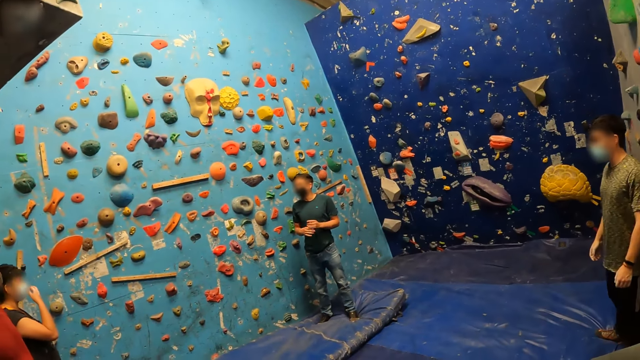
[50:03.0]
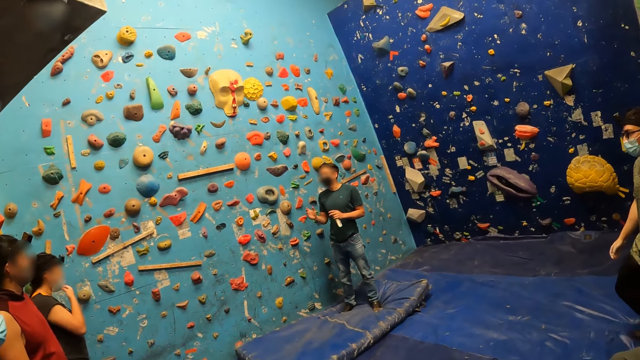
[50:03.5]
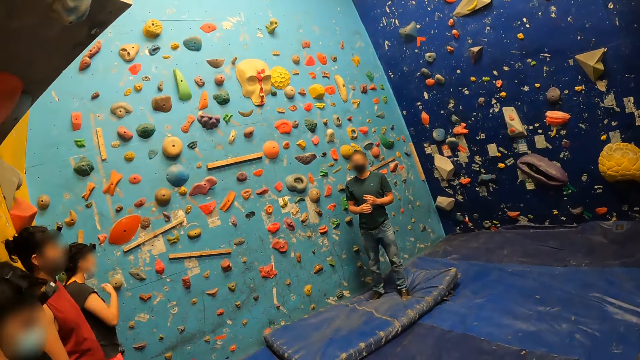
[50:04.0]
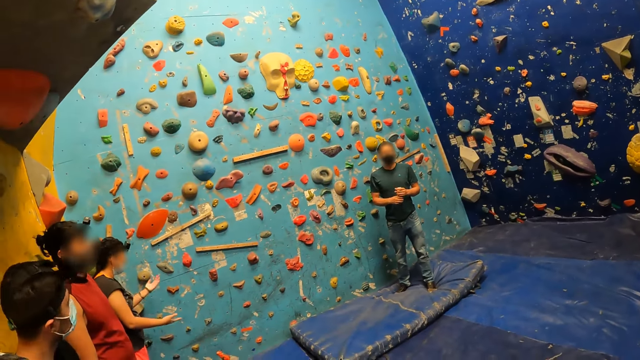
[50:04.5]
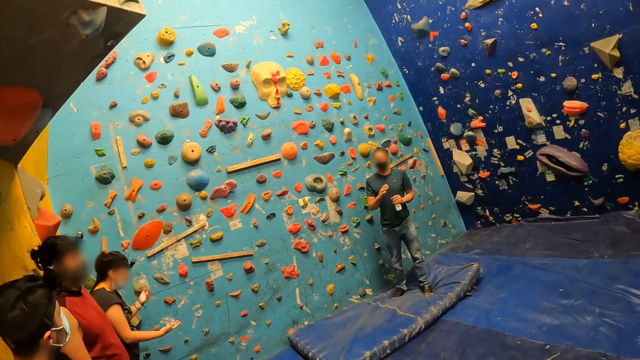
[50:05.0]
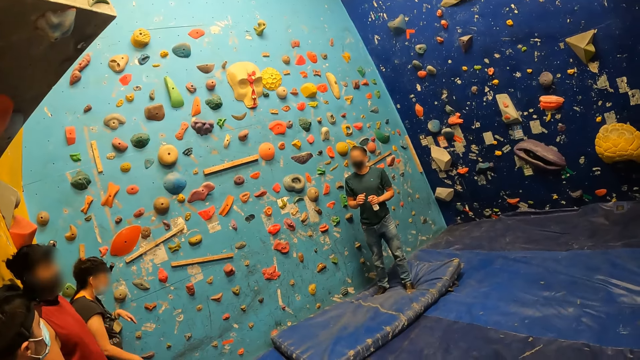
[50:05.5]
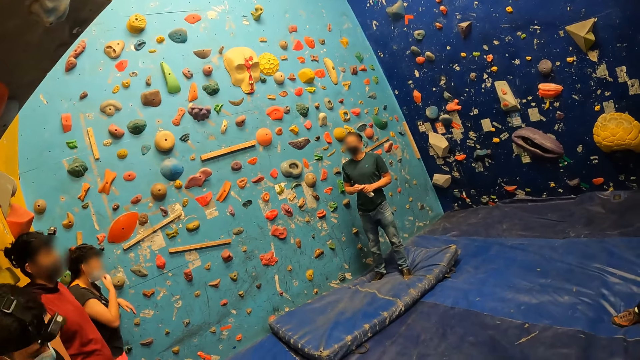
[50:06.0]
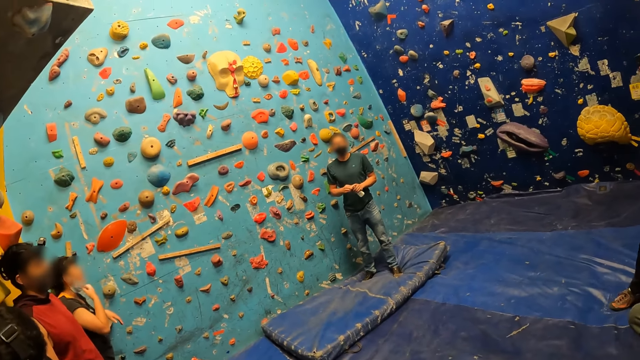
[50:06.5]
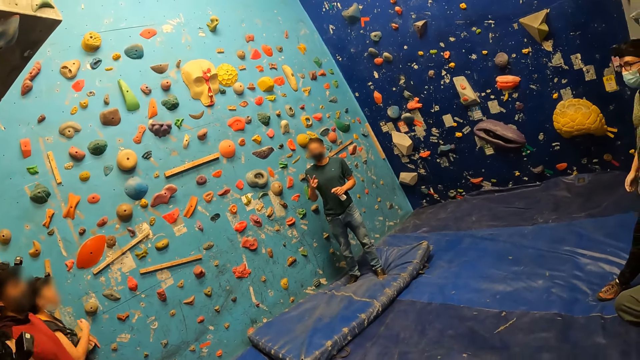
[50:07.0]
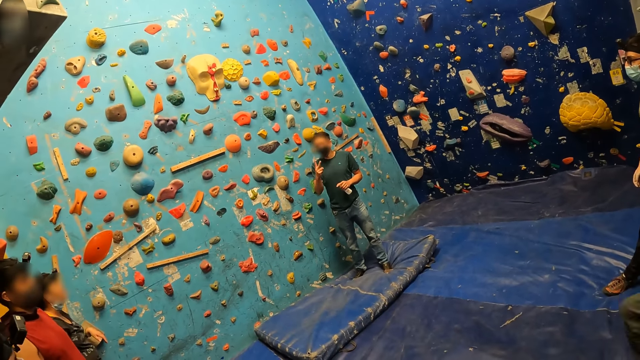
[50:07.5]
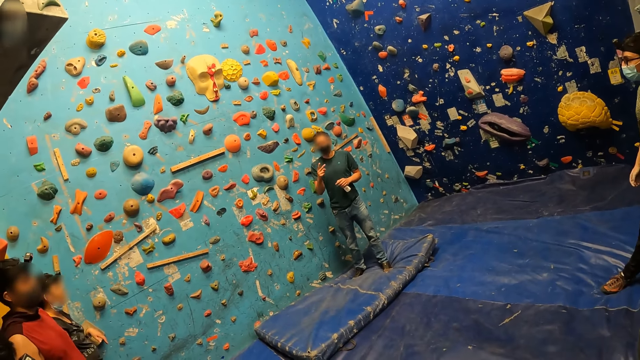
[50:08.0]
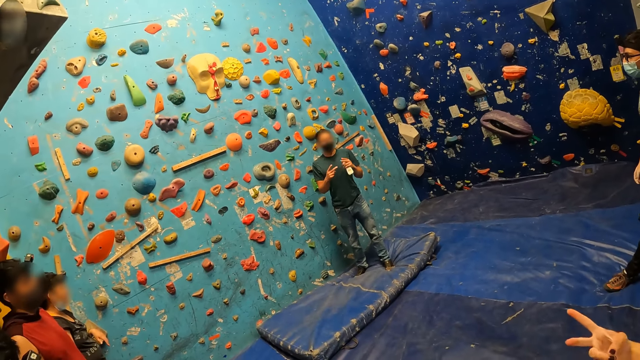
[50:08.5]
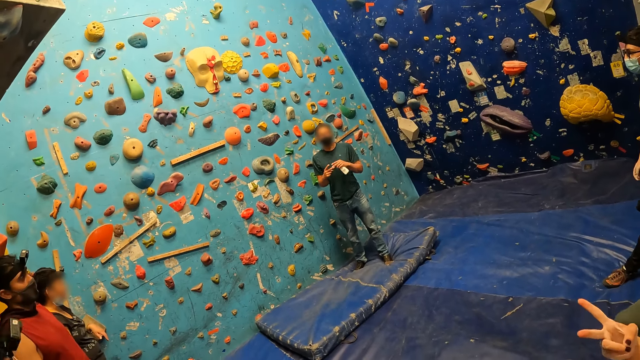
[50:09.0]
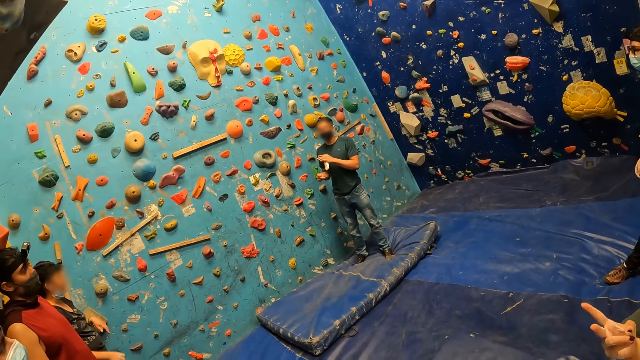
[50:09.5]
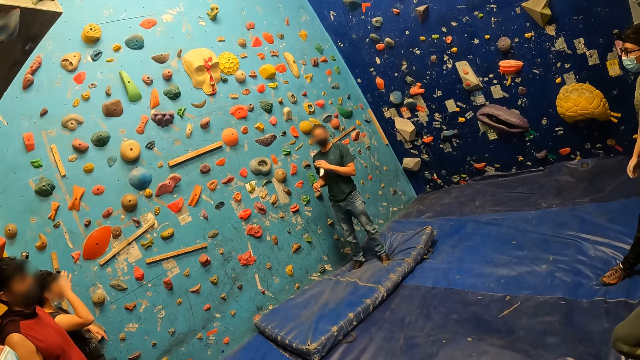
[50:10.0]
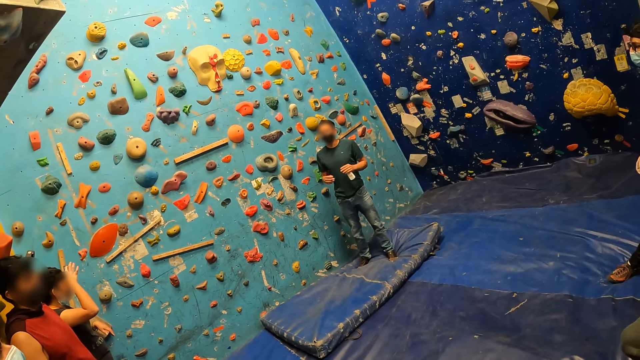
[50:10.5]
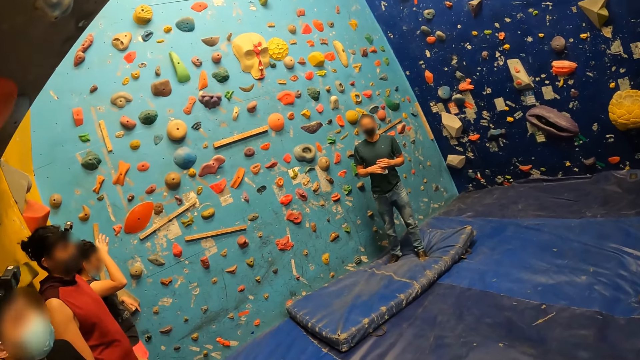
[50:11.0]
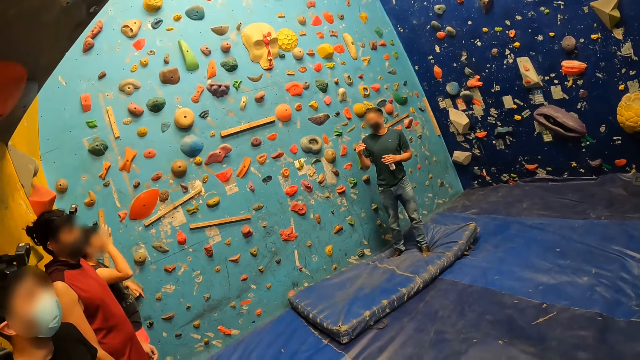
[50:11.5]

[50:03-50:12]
The man passes the bottle of hand sanitizer from his right hand to his left hand. He holds the bottle of hand sanitizer in both hands. He holds the bottle of hand sanitizer in his left hand.

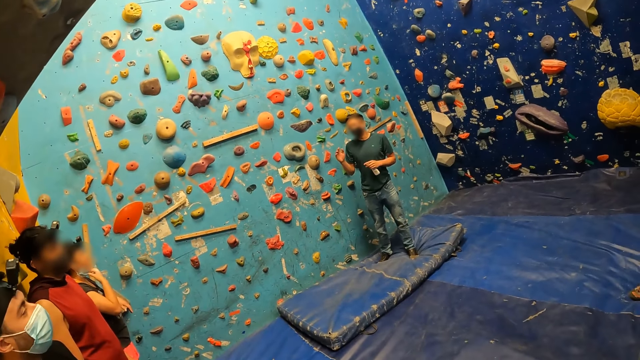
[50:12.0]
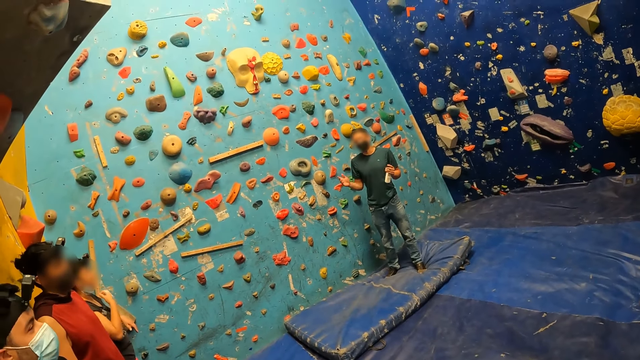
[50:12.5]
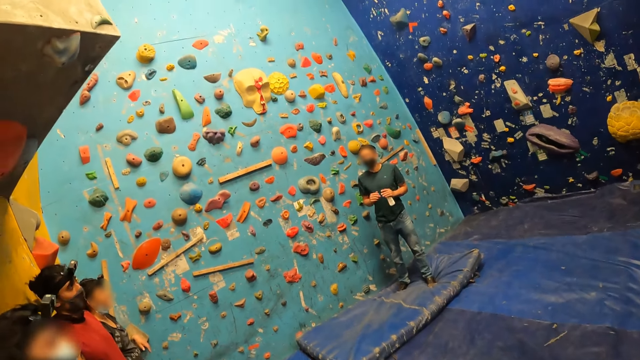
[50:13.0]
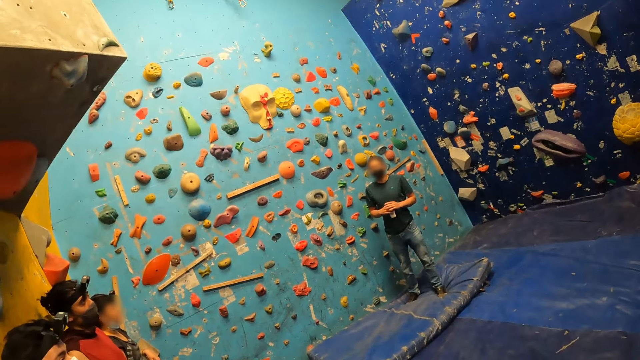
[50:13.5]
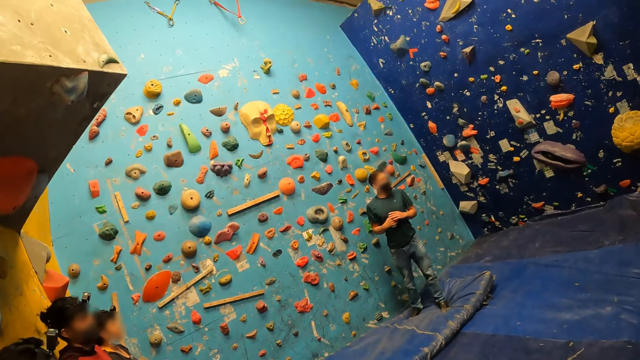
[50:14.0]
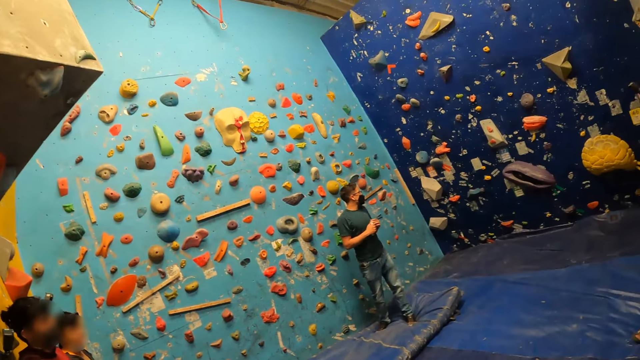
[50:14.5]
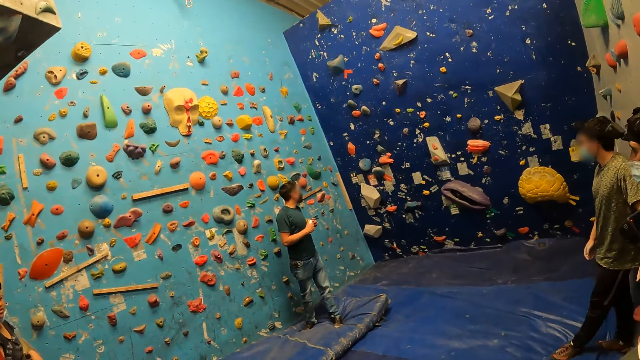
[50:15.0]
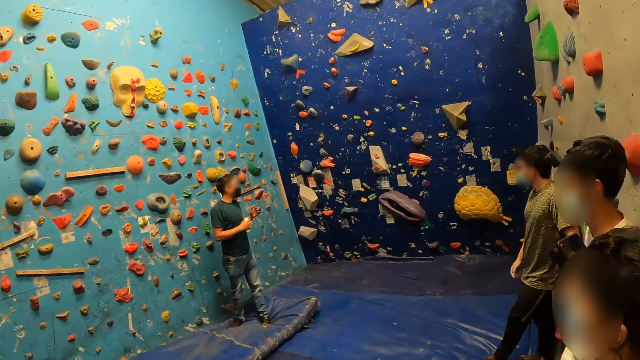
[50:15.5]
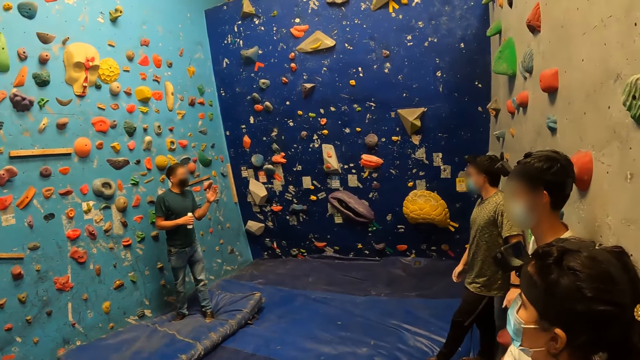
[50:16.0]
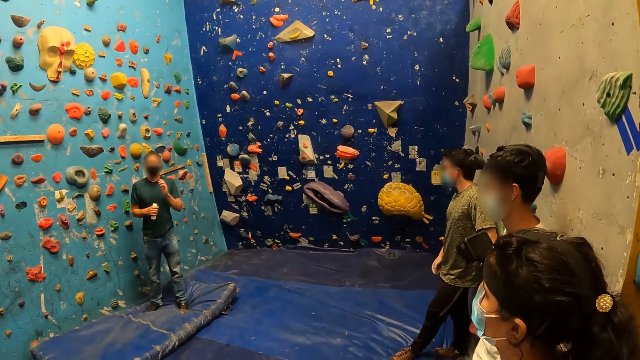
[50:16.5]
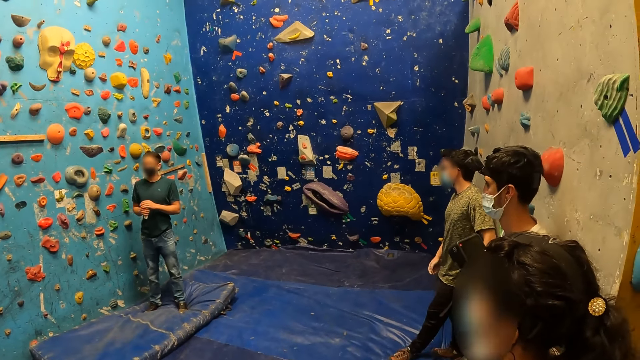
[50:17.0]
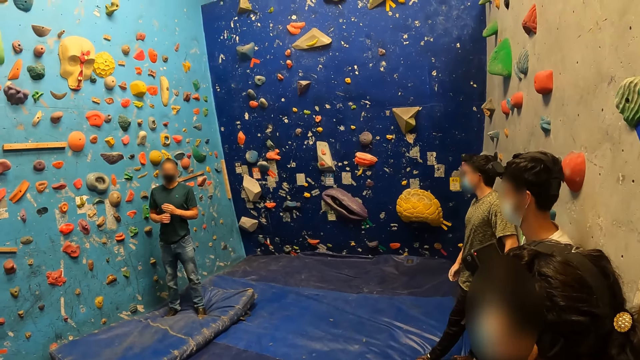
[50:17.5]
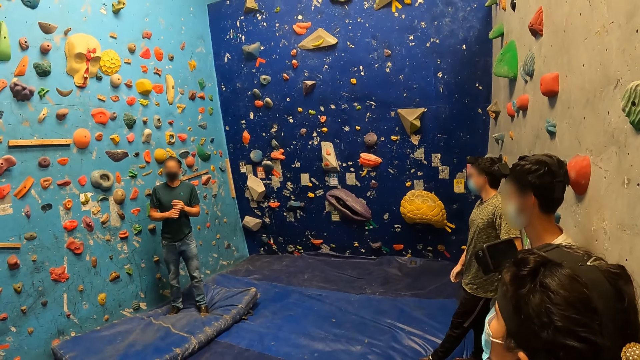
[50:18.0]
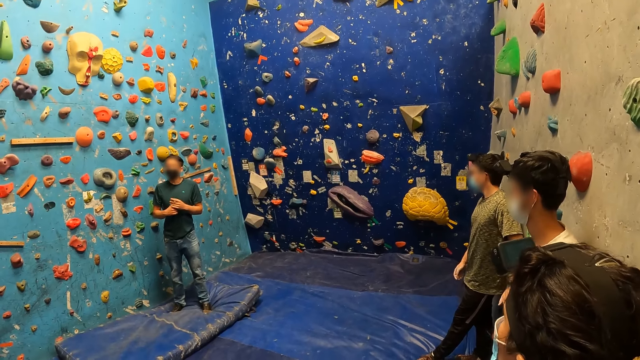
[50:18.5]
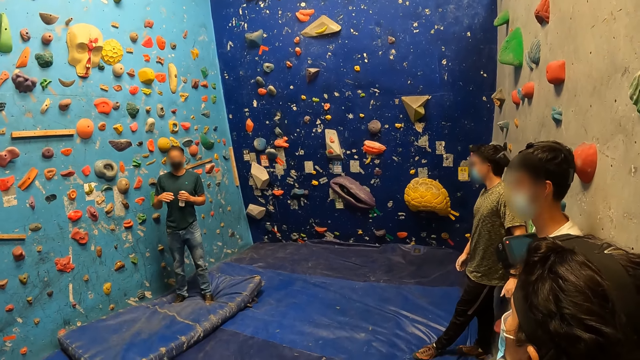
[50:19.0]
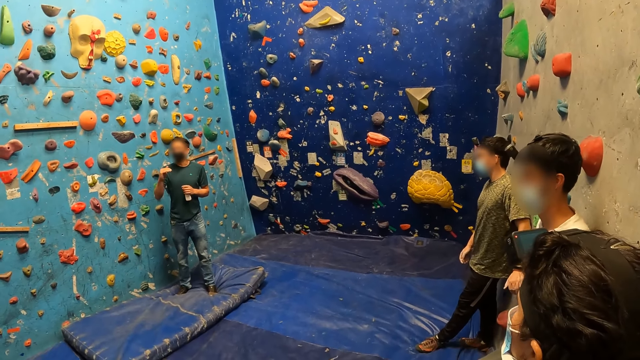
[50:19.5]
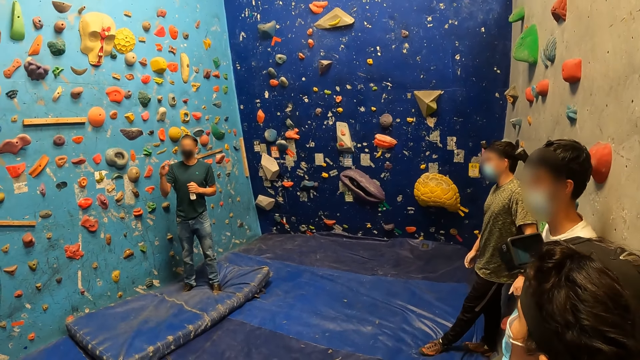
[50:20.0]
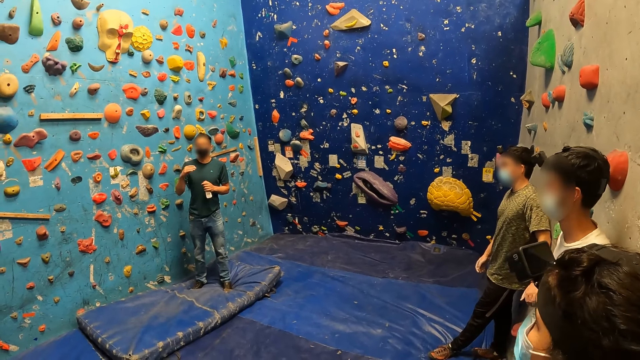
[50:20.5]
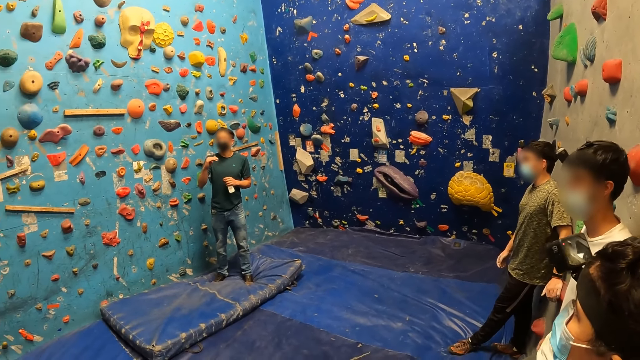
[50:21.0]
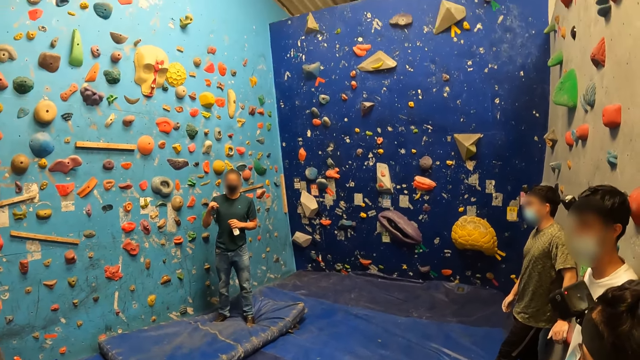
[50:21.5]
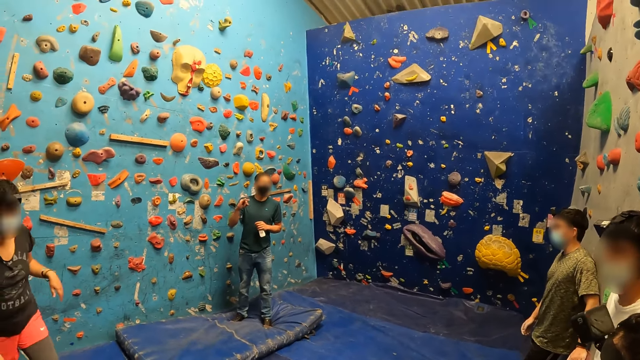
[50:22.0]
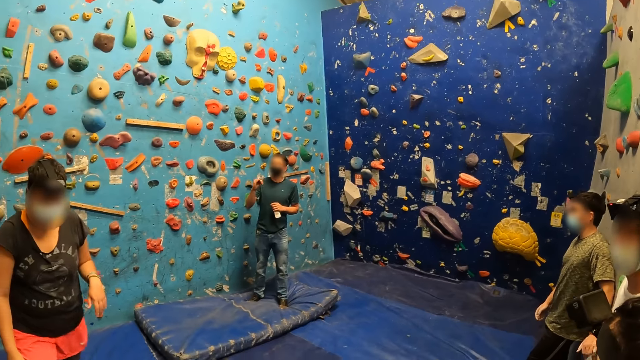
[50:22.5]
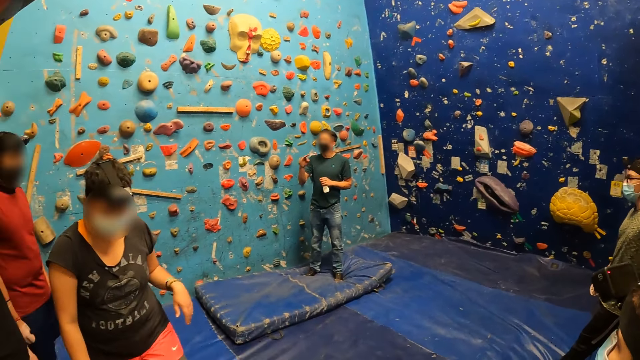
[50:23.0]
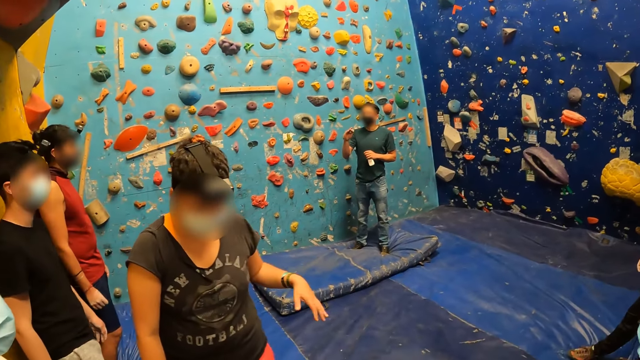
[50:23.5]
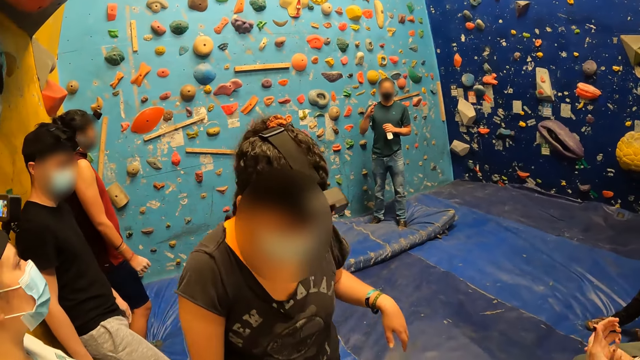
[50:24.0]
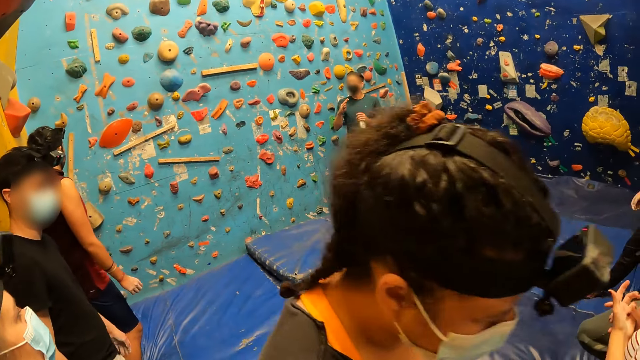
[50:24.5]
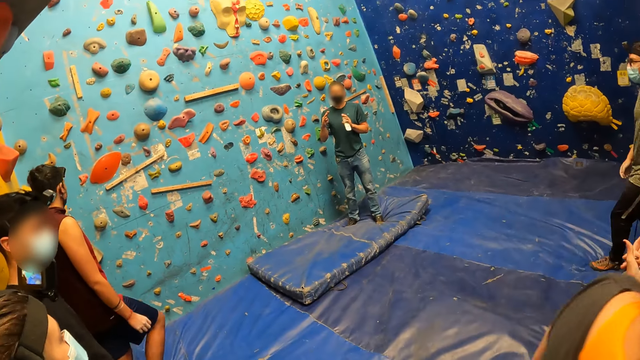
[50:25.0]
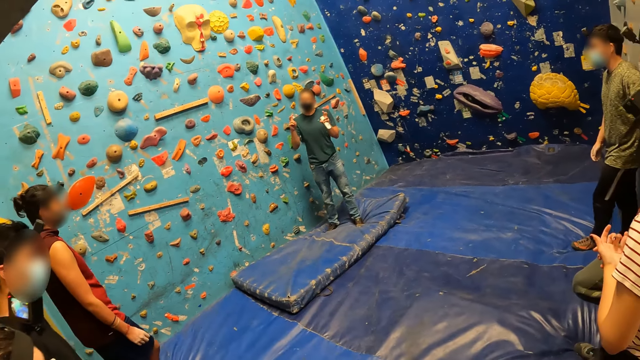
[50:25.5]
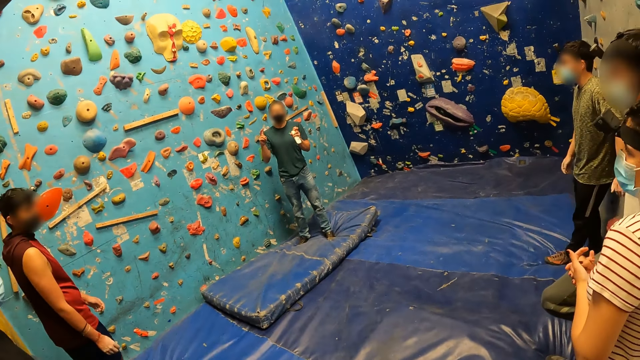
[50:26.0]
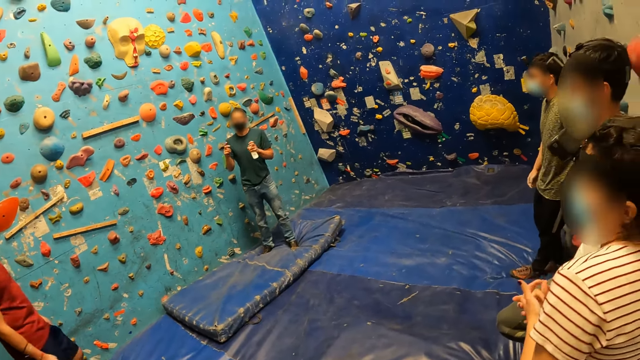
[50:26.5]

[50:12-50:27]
The man holds the bottle of hand sanitizer in both hands. He holds the bottle of hand sanitizer in his right hand. He holds the bottle of hand sanitizer in his left hand.
